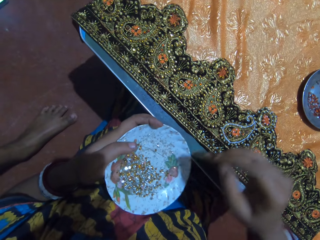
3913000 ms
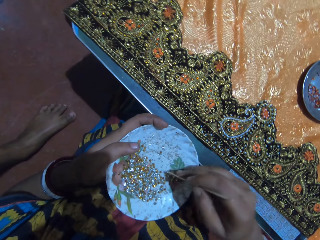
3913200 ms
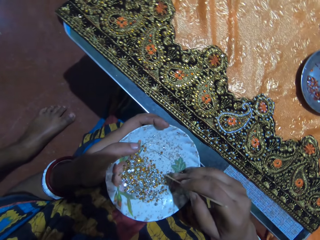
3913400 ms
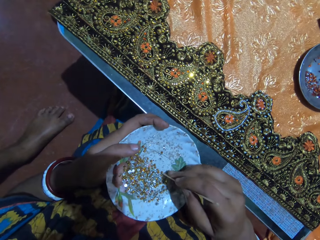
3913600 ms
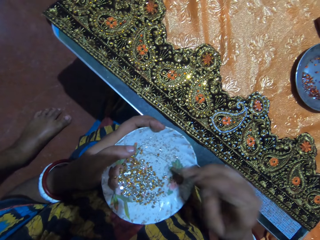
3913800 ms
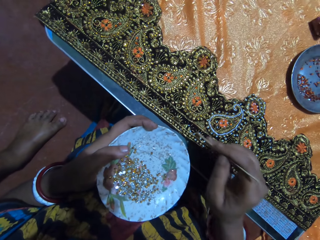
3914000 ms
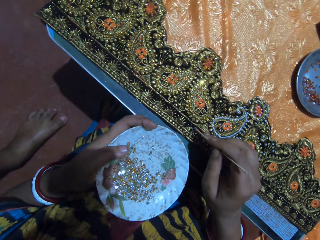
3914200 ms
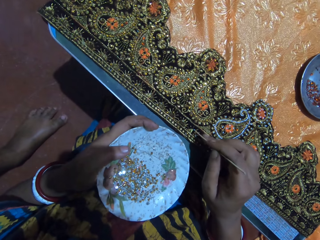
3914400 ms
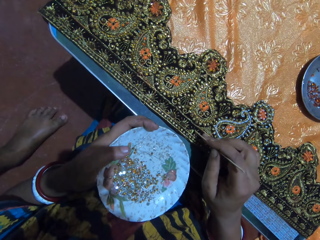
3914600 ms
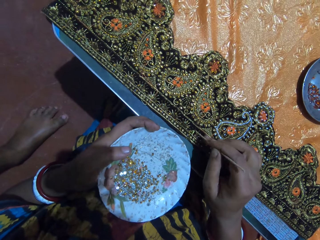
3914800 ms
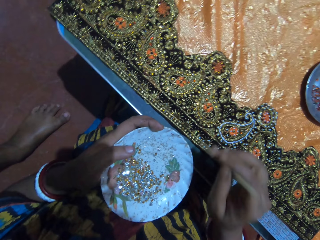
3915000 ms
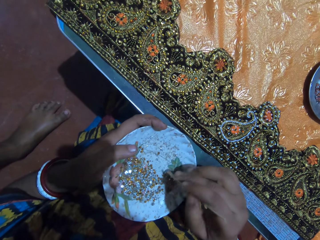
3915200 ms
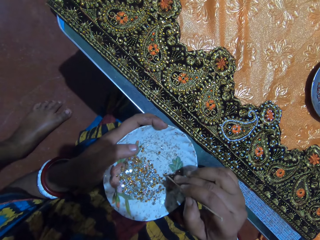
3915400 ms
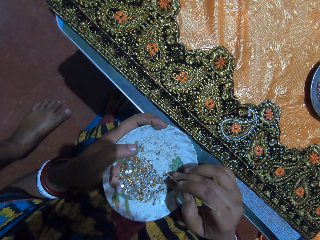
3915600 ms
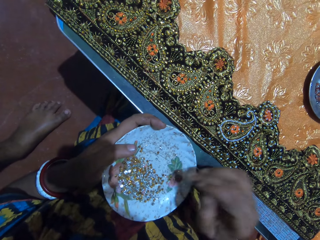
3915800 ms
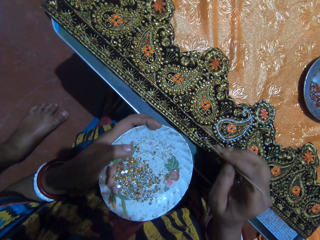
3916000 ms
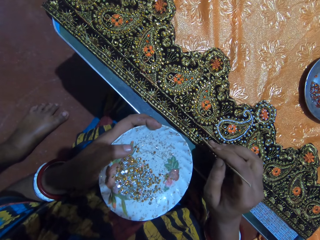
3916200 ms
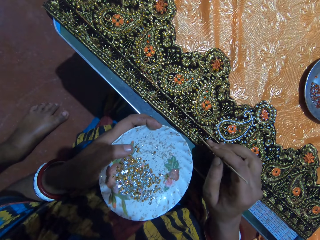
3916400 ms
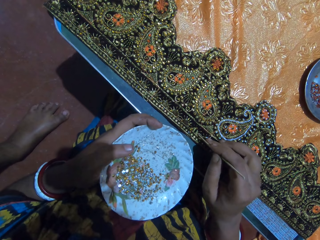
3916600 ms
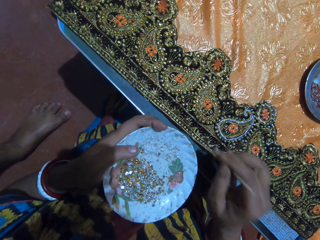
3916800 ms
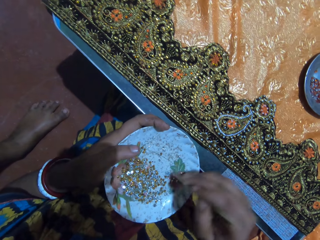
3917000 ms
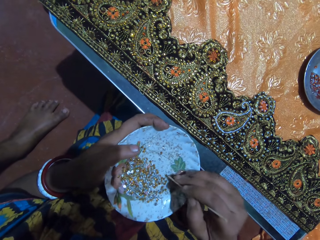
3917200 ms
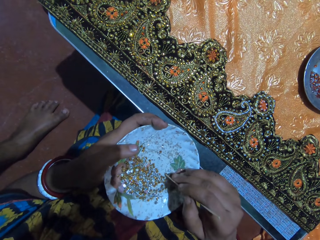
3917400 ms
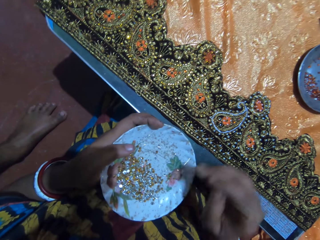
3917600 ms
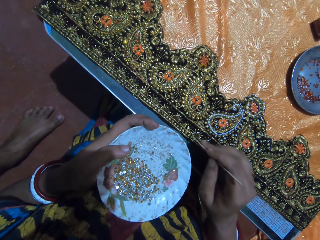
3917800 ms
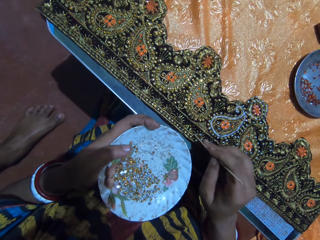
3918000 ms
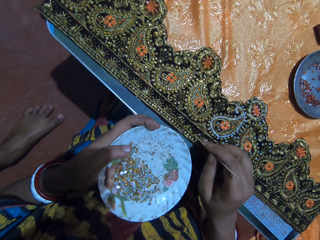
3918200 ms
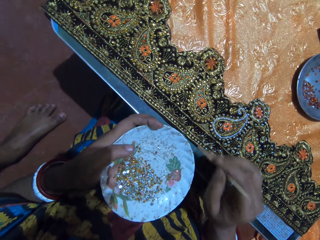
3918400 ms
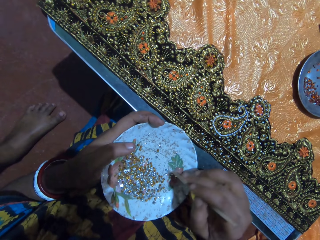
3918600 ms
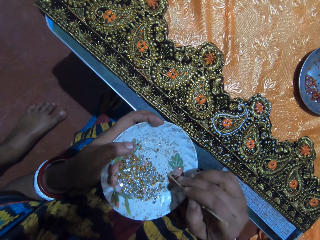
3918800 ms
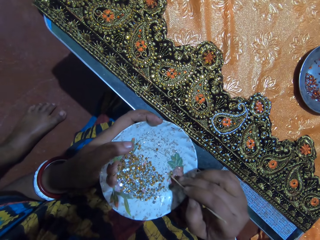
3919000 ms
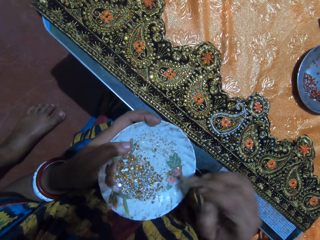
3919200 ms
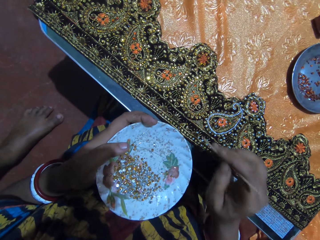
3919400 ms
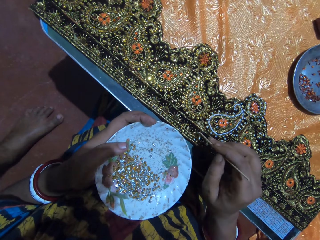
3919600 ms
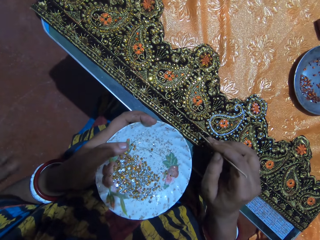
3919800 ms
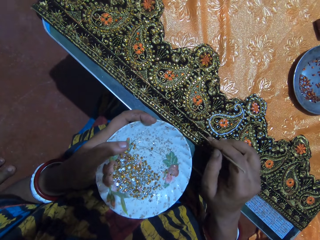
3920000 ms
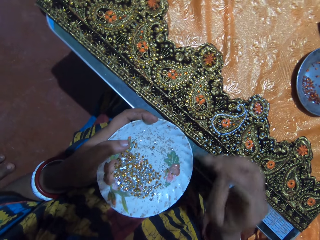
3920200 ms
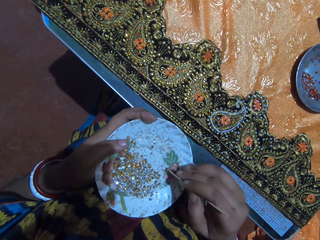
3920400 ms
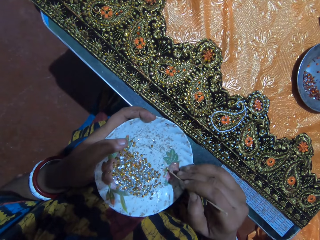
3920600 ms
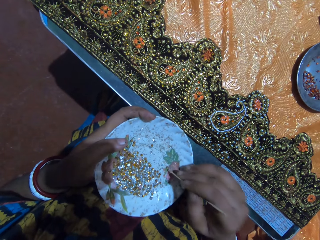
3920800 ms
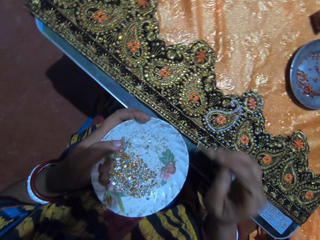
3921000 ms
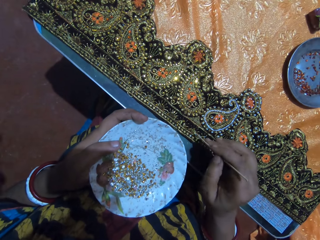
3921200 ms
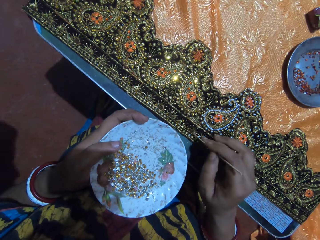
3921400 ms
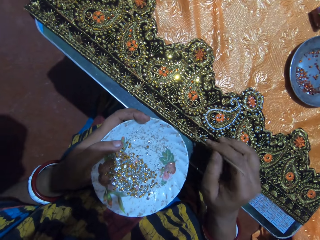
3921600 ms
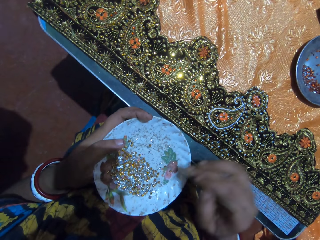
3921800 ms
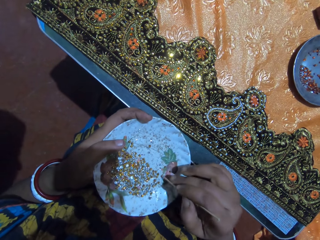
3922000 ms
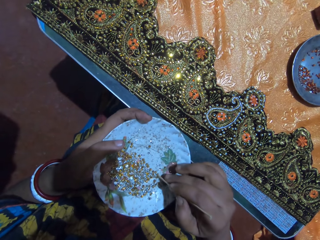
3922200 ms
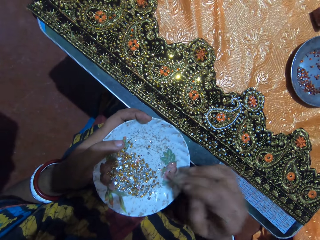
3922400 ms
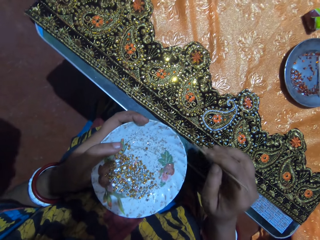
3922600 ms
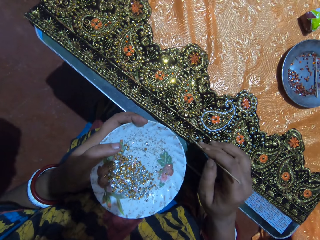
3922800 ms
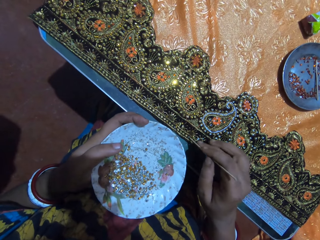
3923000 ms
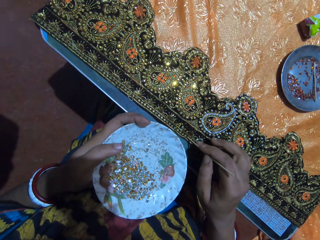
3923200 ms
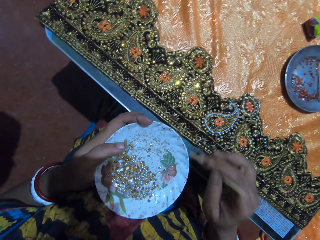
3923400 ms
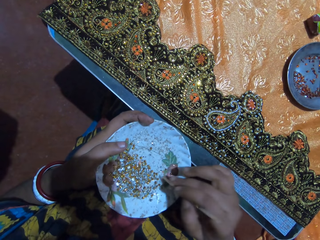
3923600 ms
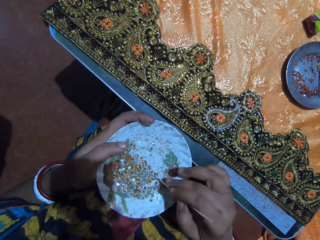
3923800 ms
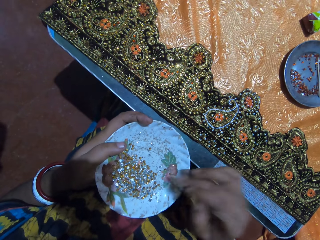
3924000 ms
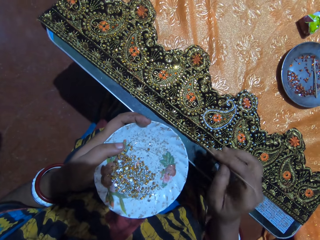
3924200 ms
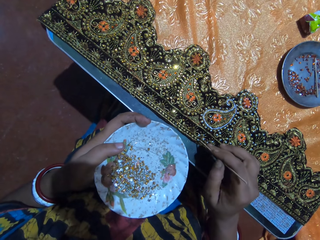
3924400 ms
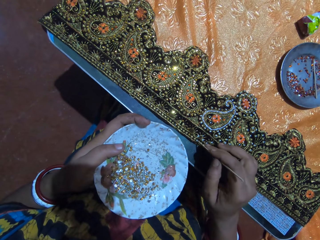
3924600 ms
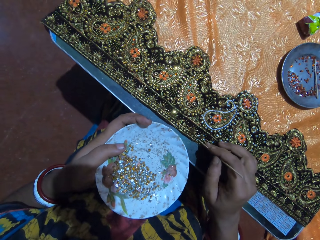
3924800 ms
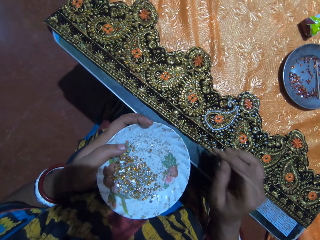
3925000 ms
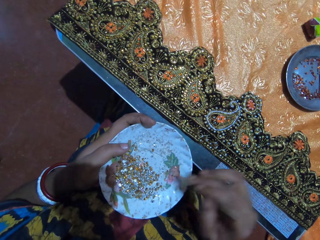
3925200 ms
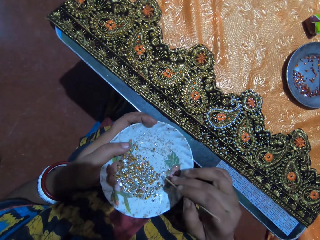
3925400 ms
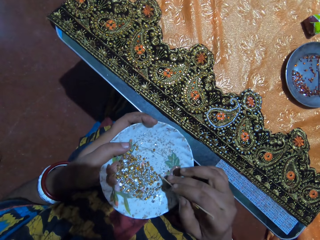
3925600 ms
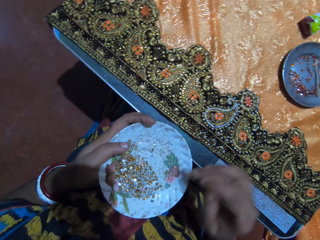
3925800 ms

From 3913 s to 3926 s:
The camera wearer picks a crystal from the plate with the stick in her right hand. She puts the crystal on the glued part of the fabric with the stick in her right hand. She picks a crystal from the plate with the stick in her right hand. She puts the crystal on the glued part of the fabric with the stick in her right hand. She picks a crystal from the plate with the stick in her right hand. She puts the crystal on the glued part of the fabric with the stick in her right hand. She picks a crystal from the plate with the stick in her right hand. She puts the crystal on the glued part of the fabric with the stick in her right hand. She picks a crystal from the plate with the stick in her right hand. She puts the crystal on the glued part of the fabric with the stick in her right hand. She picks a crystal from the plate with the stick in her right hand. She puts the crystal on the glued part of the fabric with the stick in her right hand. She picks a crystal from the plate with the stick in her right hand. She puts the crystal on the glued part of the fabric with the stick in her right hand.

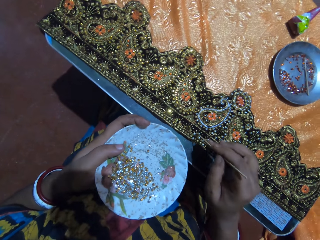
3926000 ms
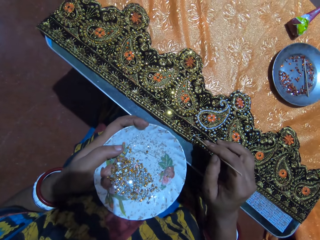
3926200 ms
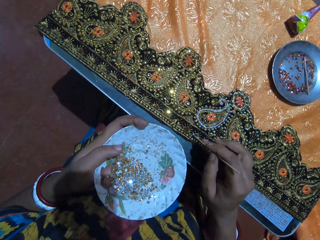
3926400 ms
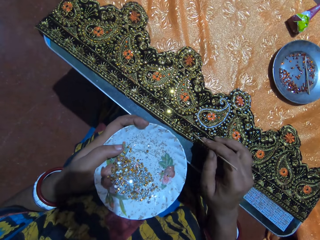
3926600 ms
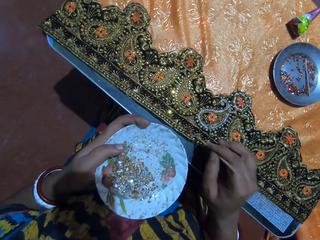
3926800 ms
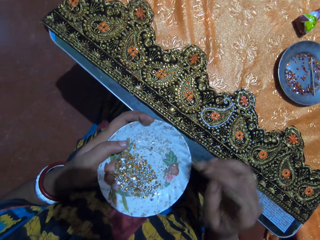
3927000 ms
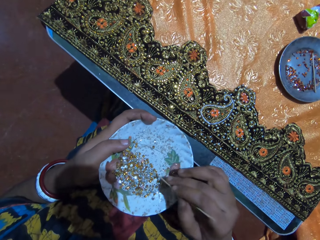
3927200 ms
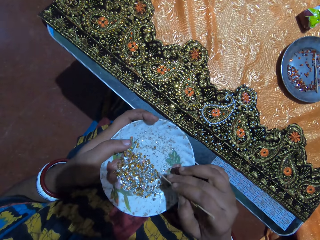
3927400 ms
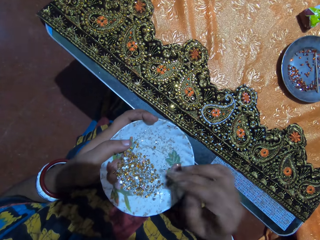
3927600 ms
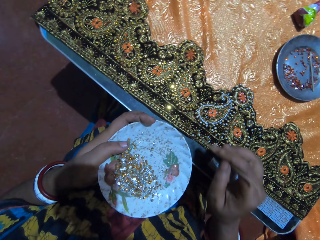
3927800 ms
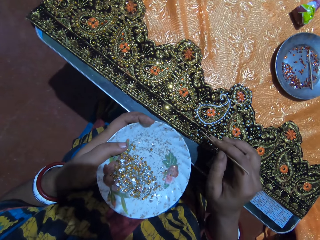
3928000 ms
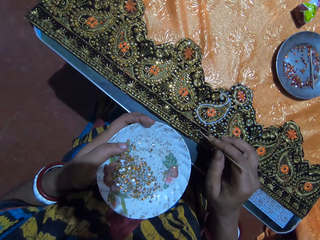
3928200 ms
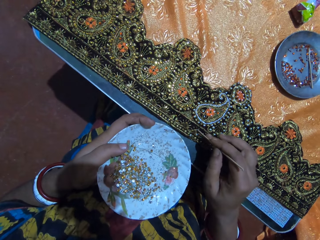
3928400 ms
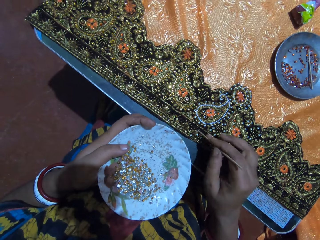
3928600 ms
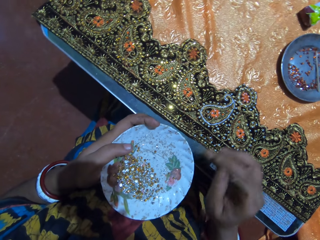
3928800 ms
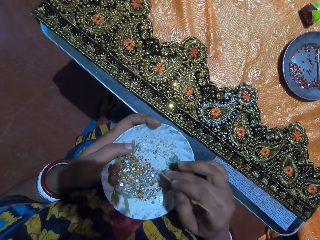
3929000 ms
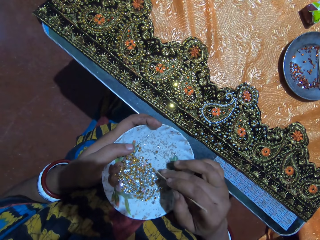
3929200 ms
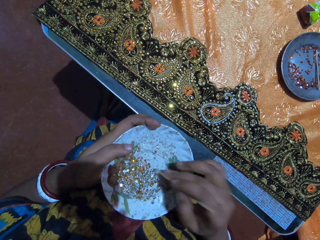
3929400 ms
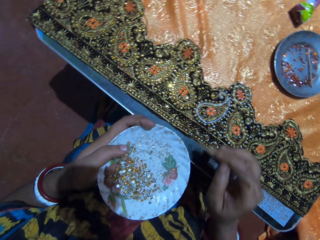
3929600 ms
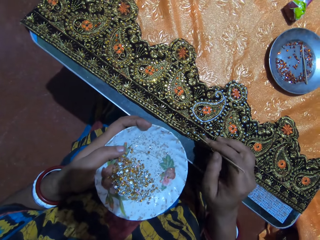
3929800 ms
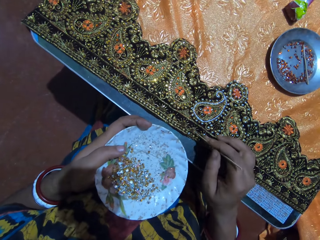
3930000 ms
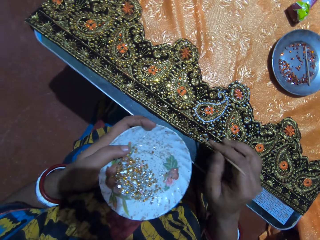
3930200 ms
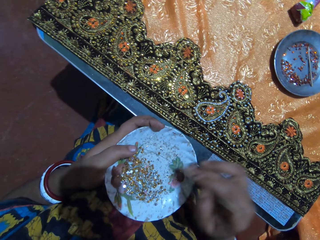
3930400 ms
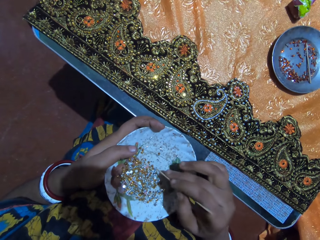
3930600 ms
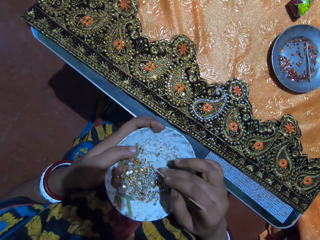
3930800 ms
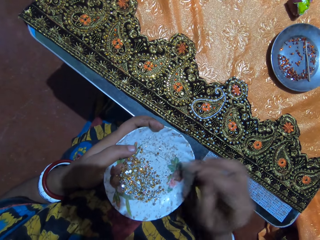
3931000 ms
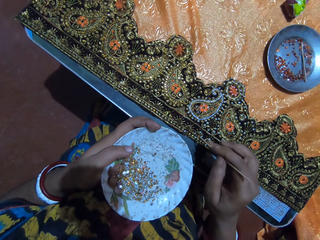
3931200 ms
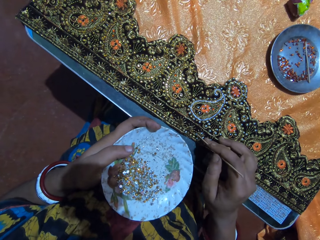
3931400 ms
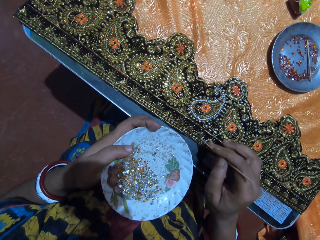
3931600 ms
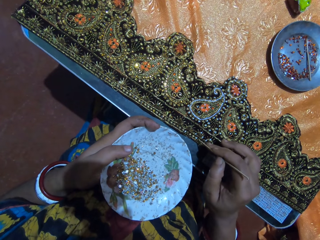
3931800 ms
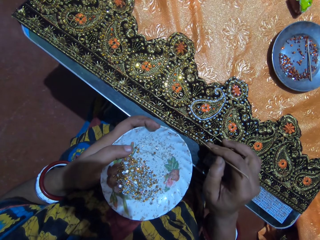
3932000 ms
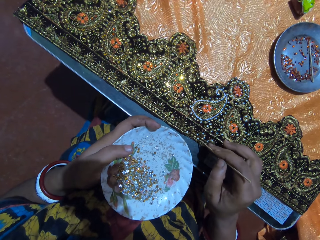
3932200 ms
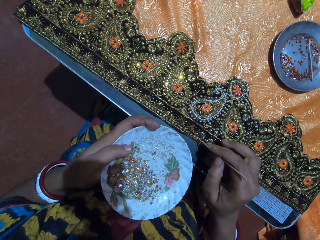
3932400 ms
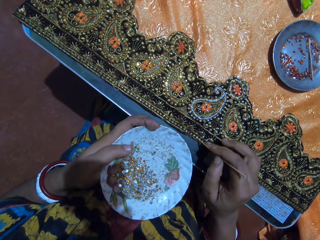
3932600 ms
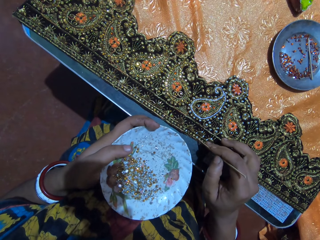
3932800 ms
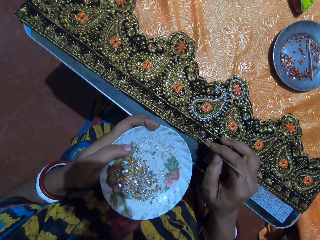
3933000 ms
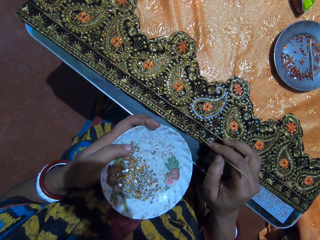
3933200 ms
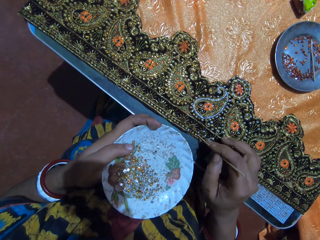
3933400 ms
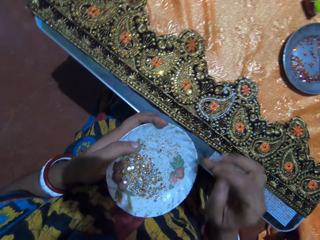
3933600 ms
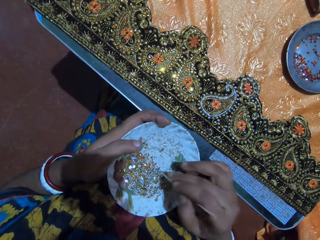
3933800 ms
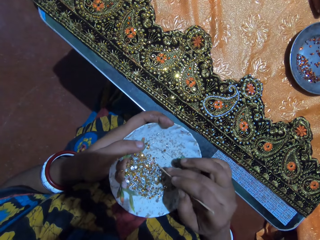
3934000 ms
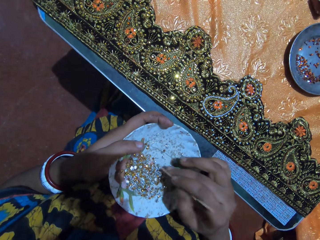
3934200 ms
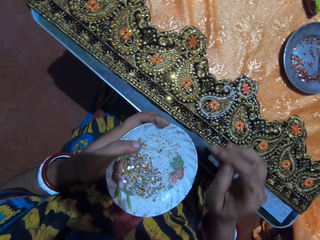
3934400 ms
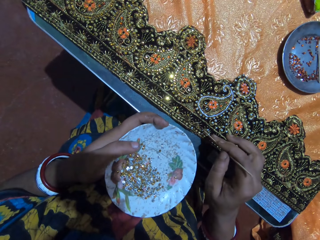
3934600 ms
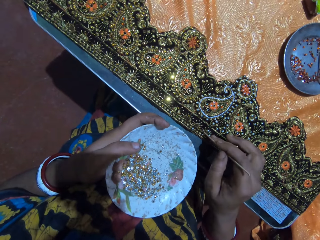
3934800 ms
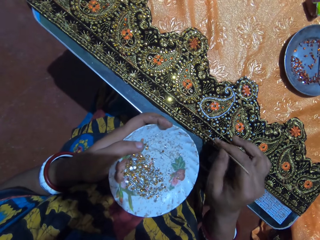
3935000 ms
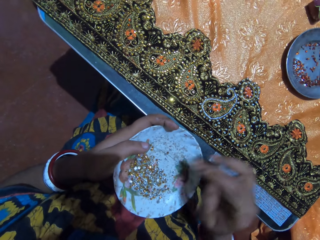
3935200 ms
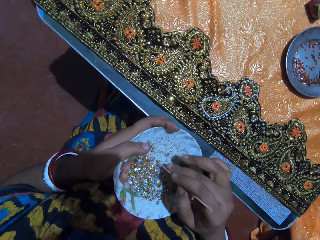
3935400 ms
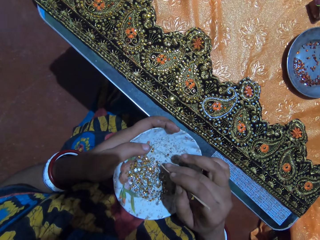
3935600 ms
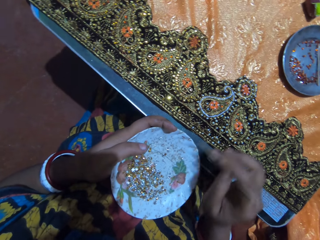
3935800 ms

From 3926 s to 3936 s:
The camera wearer picks a crystal from the plate with the stick in her right hand. She puts the crystal on the glued part of the fabric with the stick in her right hand. She picks a crystal from the plate with the stick in her right hand. She puts the crystal on the glued part of the fabric with the stick in her right hand. She picks a crystal from the plate with the stick in her right hand. She puts the crystal on the glued part of the fabric with the stick in her right hand. She picks a crystal from the plate with the stick in her right hand. She puts the crystal on the glued part of the fabric with the stick in her right hand. She picks a crystal from the plate with the stick in her right hand. She puts the crystal on the glued part of the fabric with the stick in her right hand.
